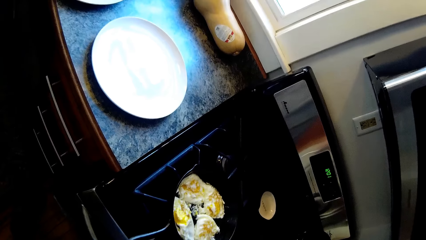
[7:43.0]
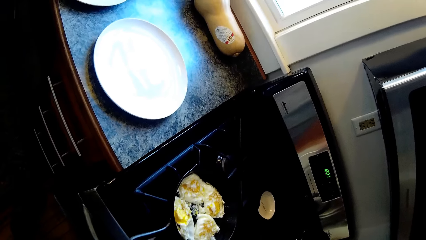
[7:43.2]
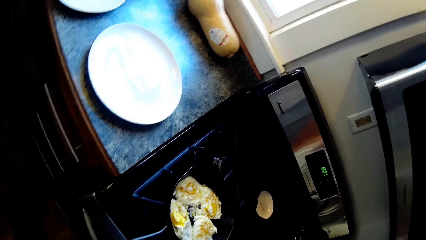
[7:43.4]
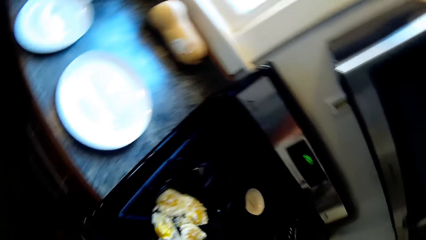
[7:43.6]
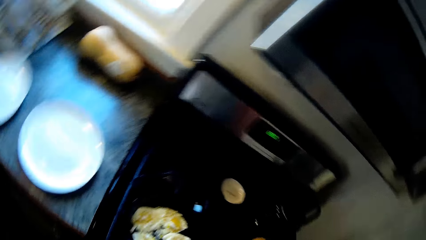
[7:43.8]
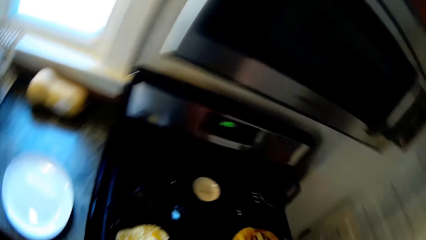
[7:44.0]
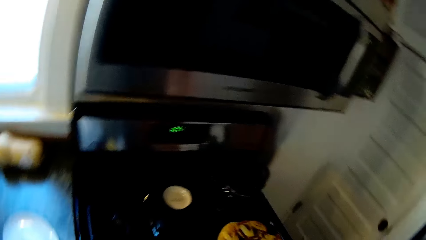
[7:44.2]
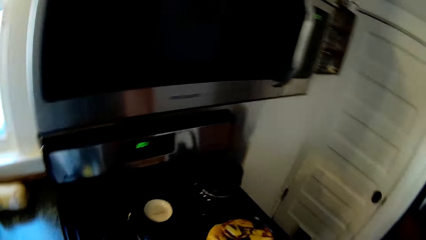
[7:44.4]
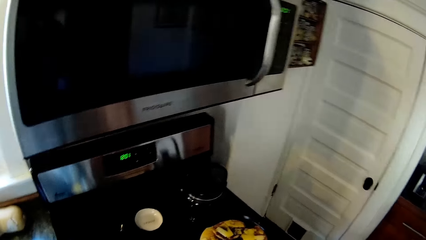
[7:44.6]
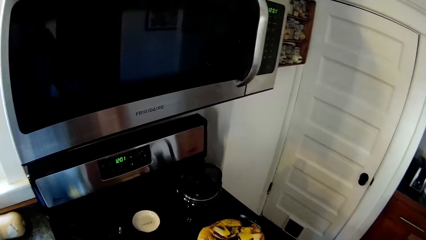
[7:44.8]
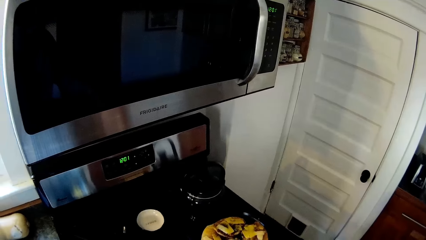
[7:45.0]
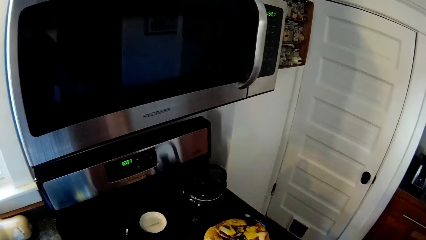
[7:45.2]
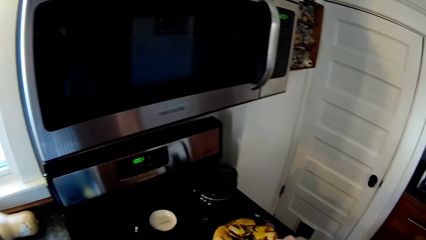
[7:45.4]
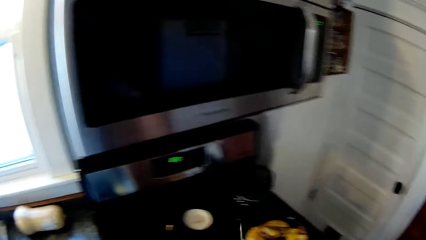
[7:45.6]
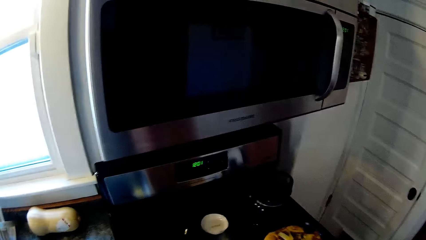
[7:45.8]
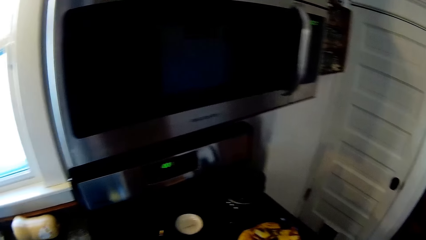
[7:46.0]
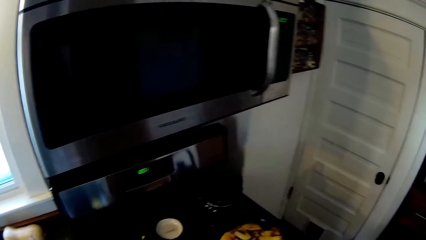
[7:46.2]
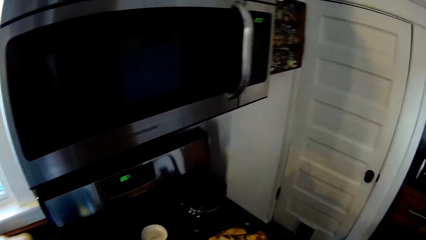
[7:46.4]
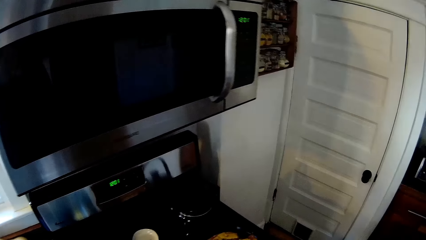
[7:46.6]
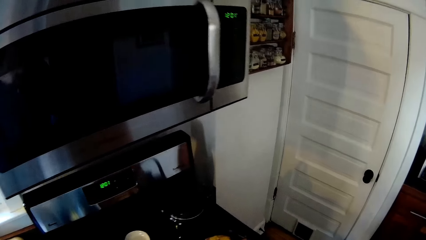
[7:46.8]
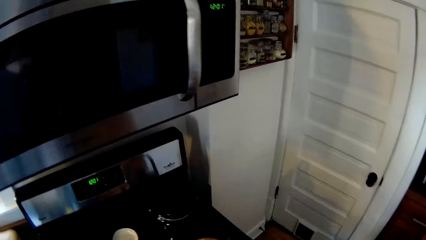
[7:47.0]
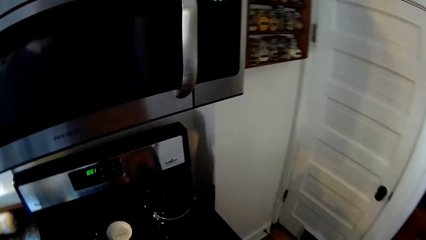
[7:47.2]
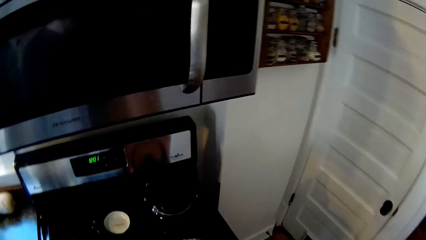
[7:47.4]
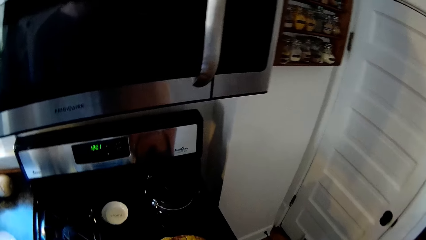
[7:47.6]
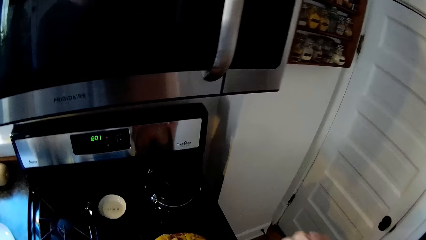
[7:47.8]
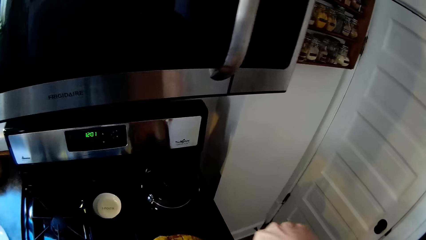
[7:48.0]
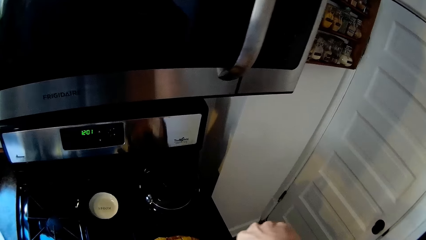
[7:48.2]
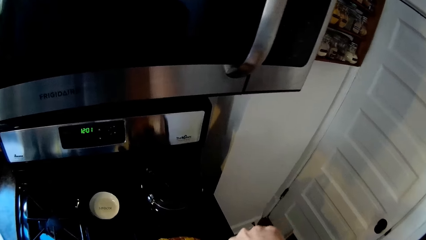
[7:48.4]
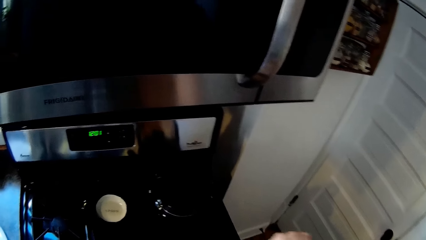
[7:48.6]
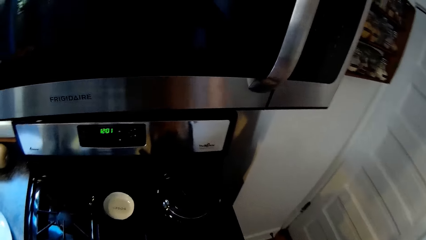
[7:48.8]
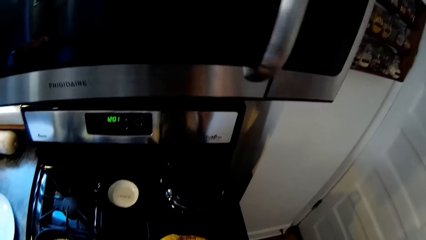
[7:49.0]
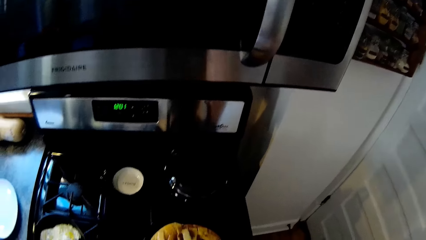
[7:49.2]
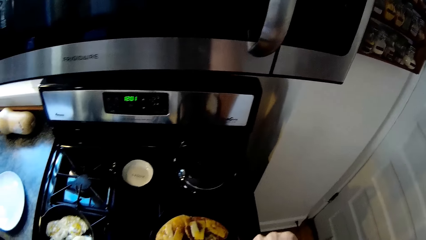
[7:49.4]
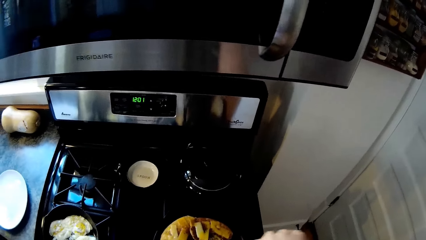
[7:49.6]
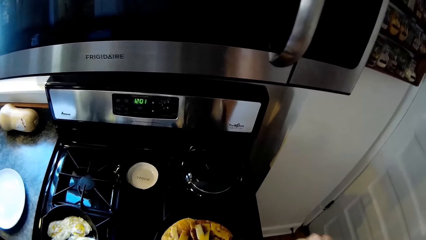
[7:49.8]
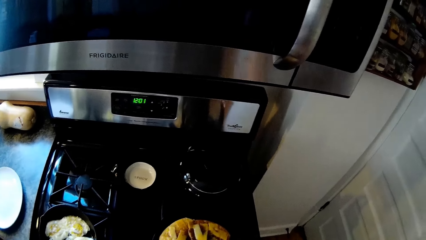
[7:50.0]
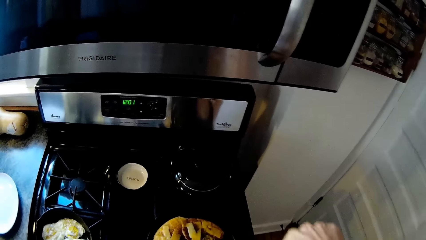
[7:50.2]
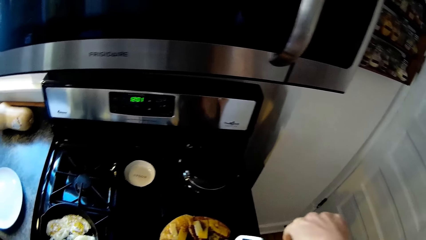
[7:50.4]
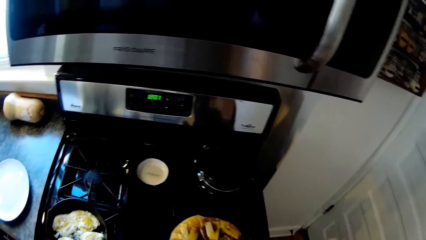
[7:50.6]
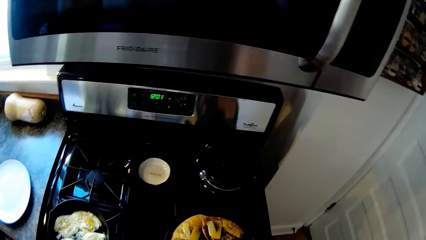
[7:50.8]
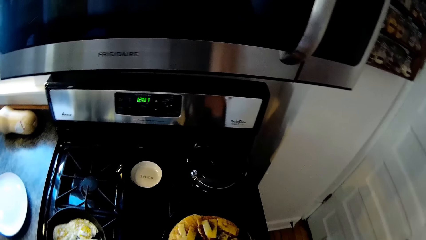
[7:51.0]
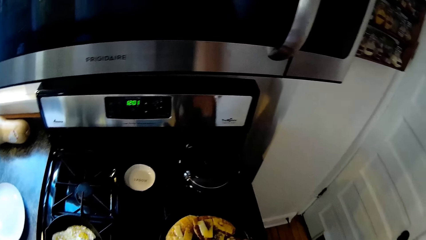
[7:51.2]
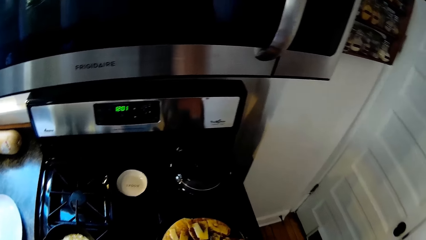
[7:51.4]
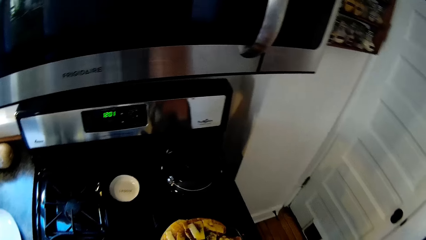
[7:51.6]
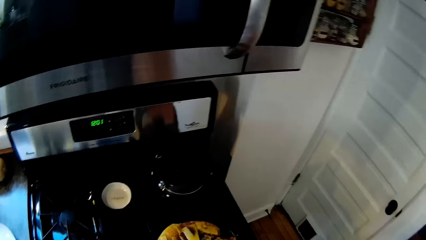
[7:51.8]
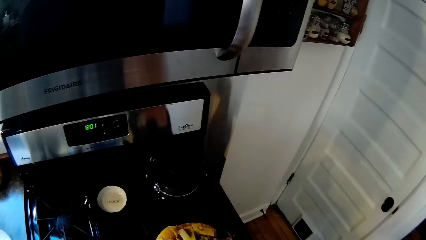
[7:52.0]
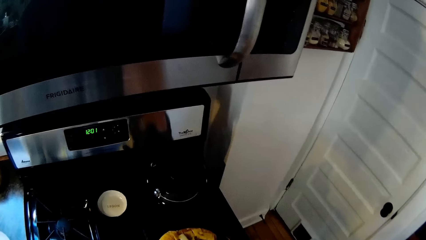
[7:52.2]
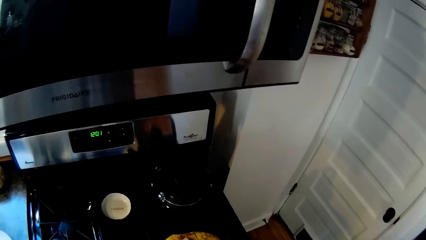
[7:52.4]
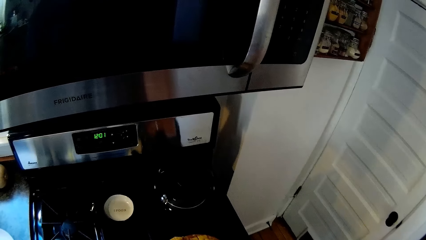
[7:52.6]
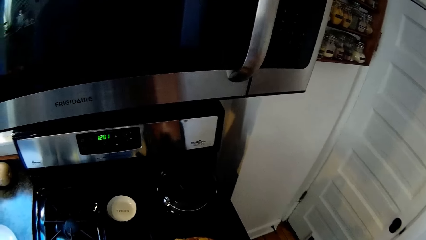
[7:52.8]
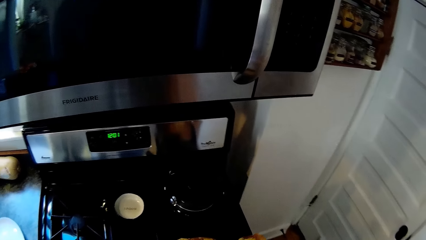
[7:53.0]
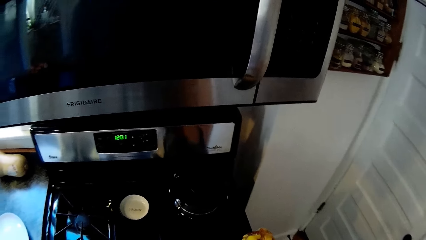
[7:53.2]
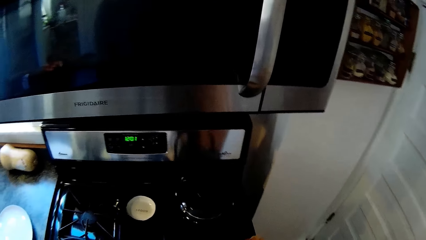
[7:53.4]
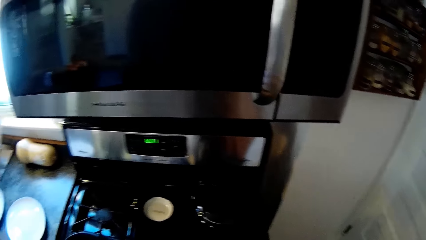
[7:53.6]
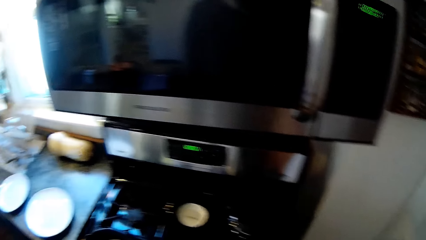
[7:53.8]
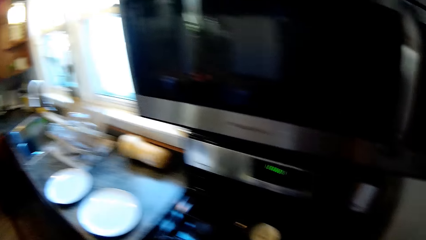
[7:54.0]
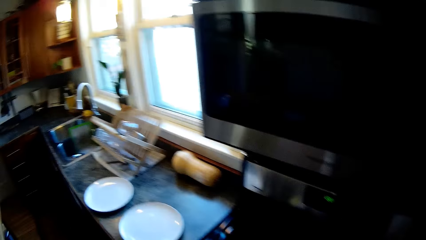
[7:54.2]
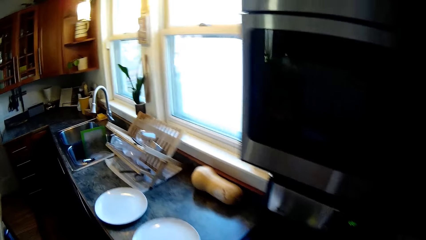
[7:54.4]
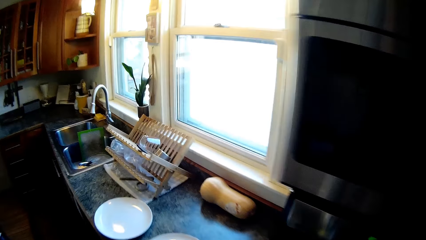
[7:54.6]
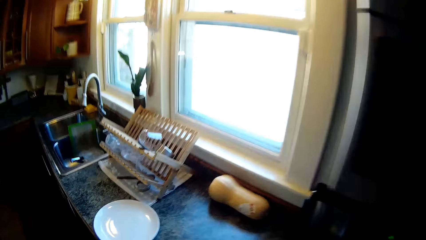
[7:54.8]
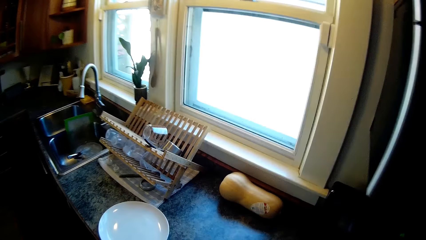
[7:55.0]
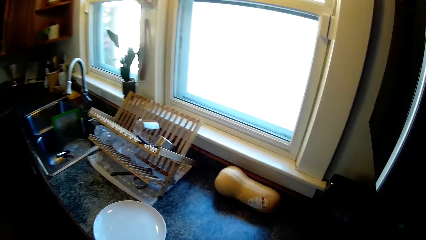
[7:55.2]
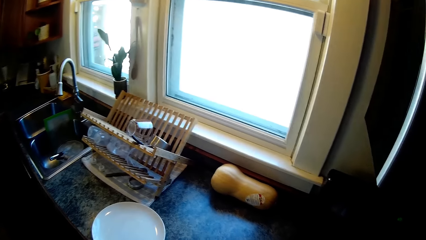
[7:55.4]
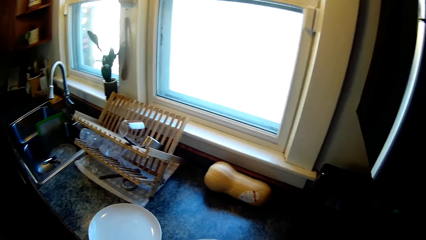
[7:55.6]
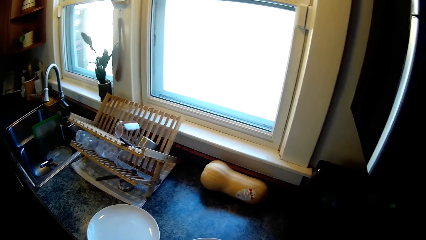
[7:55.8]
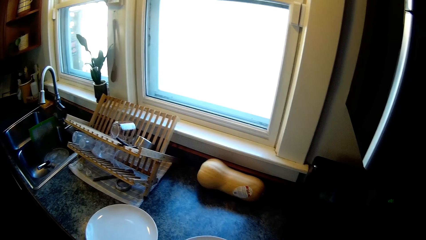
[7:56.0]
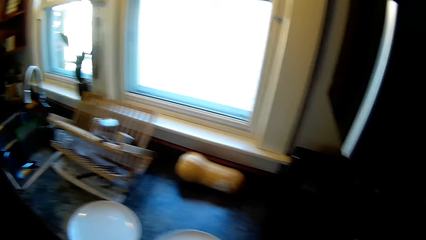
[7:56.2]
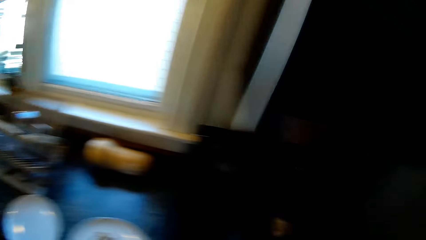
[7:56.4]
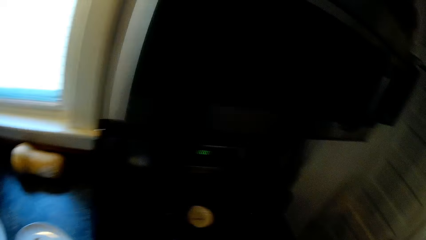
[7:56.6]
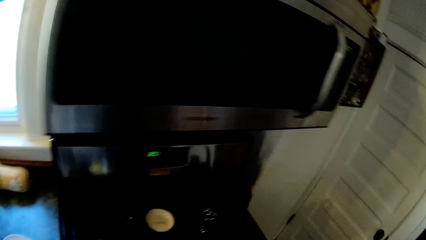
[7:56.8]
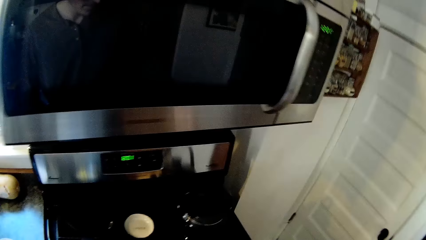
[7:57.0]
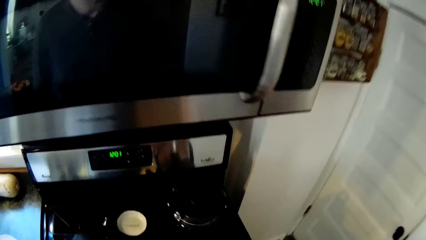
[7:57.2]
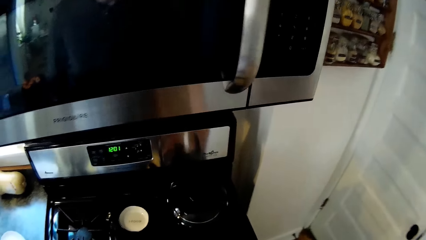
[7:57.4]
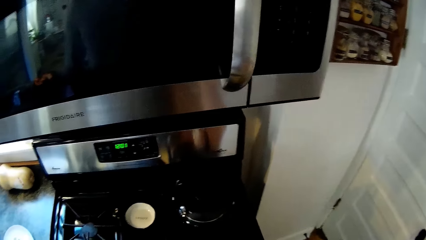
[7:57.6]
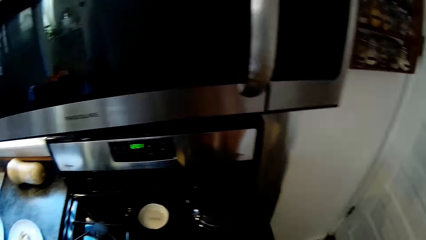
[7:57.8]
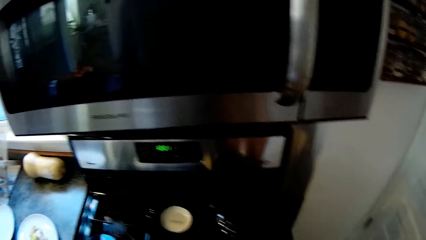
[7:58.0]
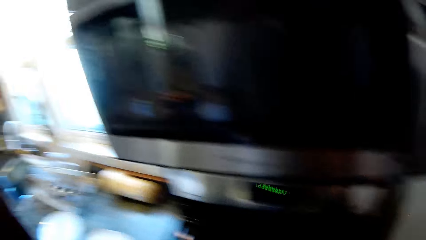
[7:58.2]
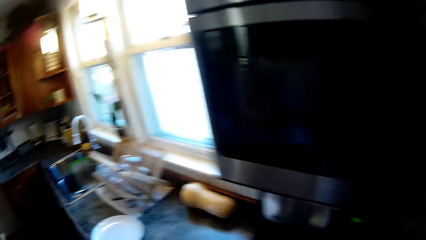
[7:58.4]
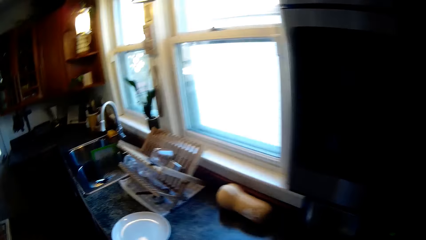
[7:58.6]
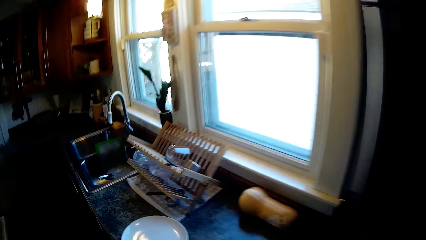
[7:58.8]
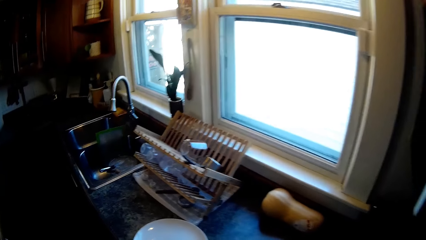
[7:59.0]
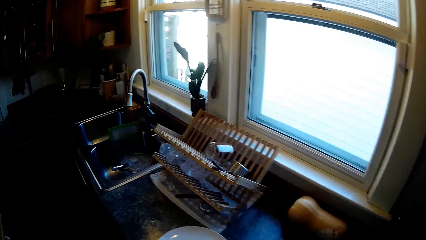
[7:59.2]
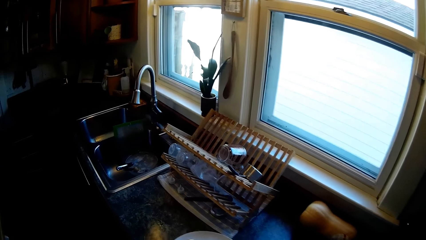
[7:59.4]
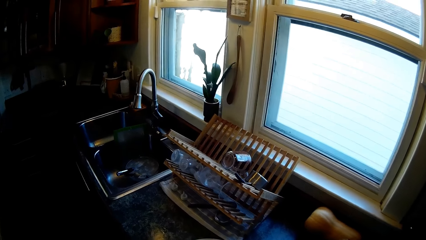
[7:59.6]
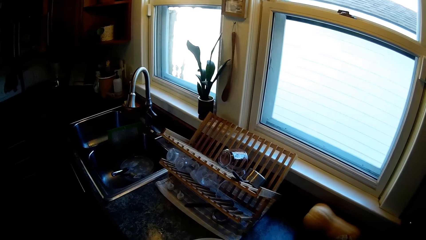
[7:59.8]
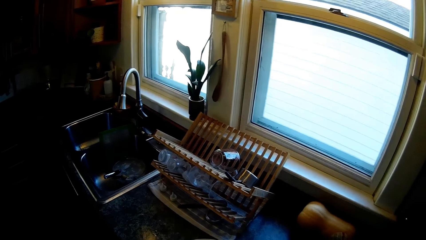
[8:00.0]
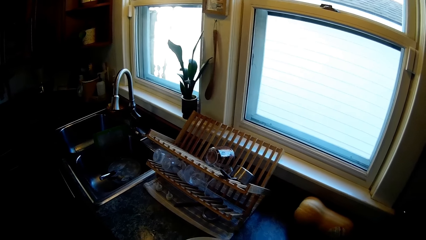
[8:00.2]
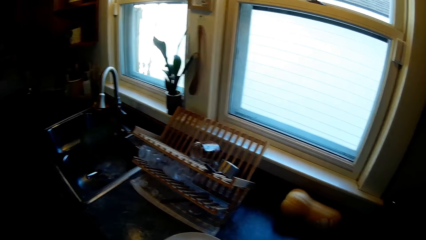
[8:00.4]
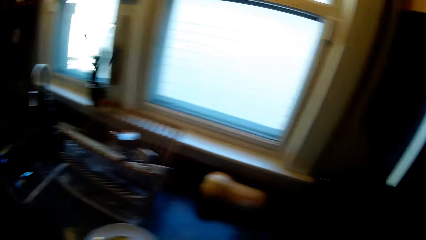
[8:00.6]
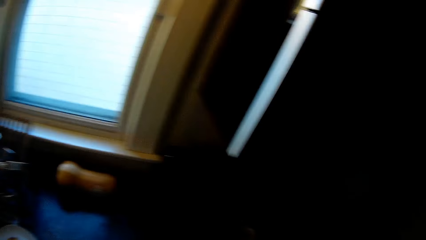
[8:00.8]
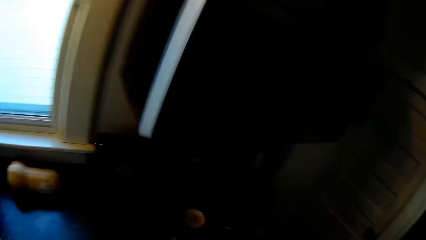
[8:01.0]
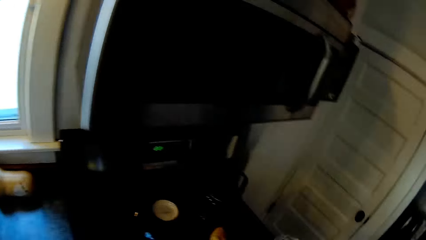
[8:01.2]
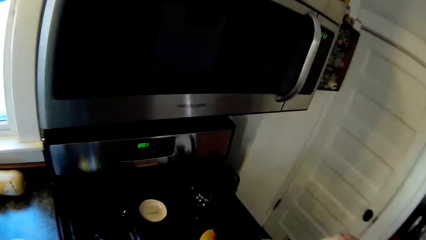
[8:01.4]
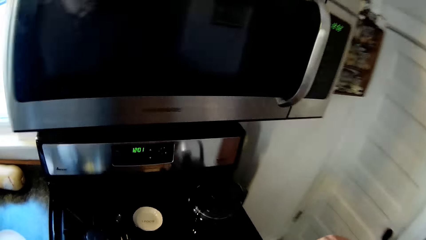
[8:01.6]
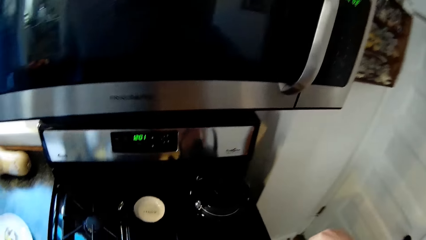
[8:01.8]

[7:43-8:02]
The camera wearer lifts his right hand. He converses with a person. He lifts his right hand. He looks at the cooker. He drops something. He serves food from the pan into a plate on the countertop with the spoon in his right hand.
